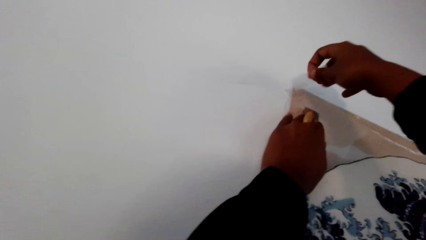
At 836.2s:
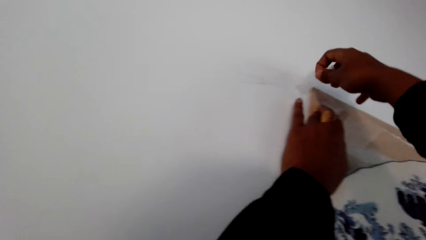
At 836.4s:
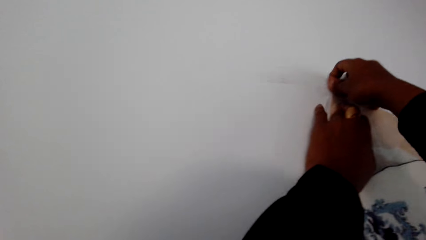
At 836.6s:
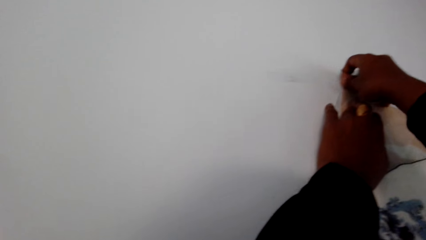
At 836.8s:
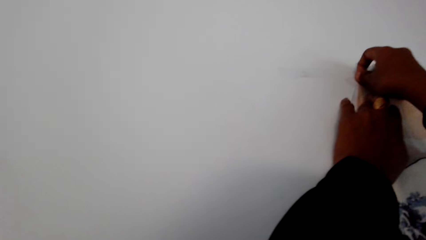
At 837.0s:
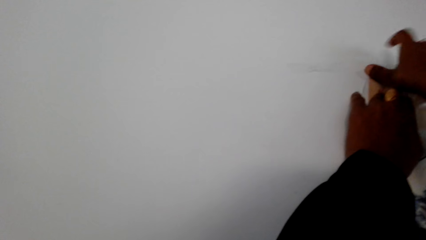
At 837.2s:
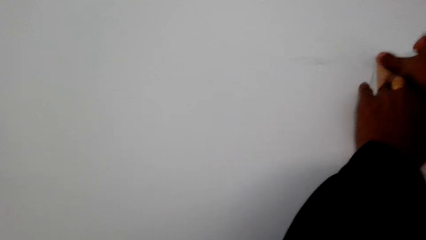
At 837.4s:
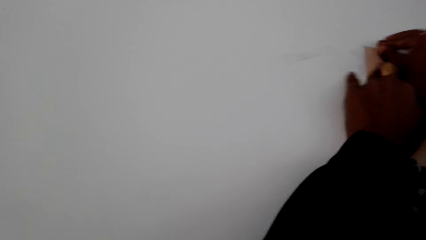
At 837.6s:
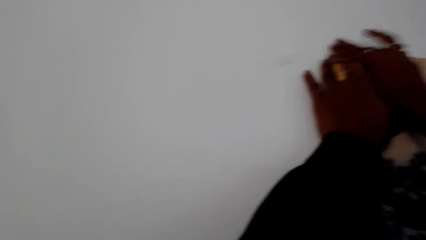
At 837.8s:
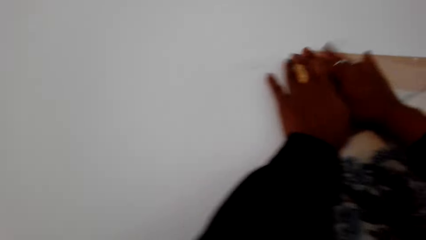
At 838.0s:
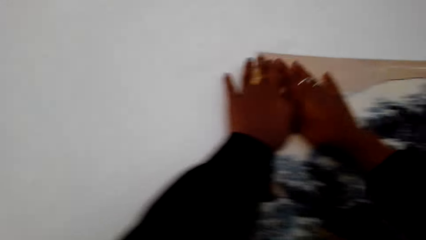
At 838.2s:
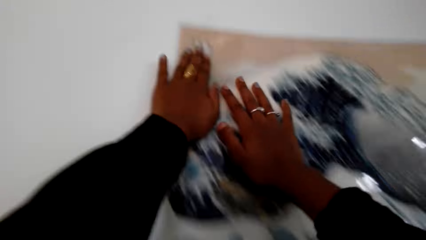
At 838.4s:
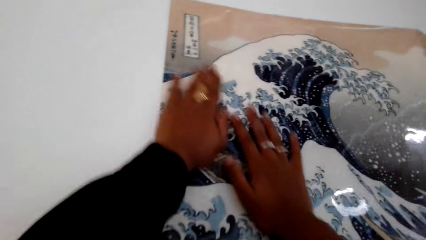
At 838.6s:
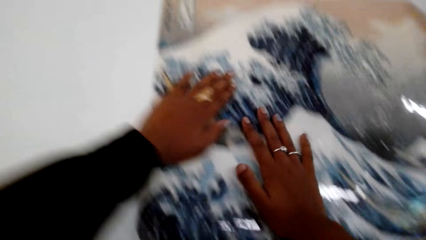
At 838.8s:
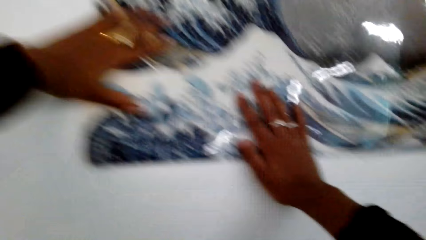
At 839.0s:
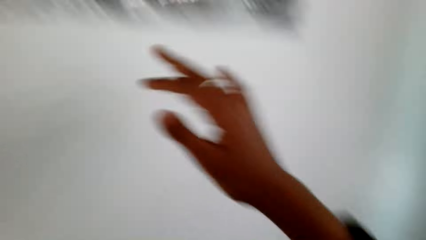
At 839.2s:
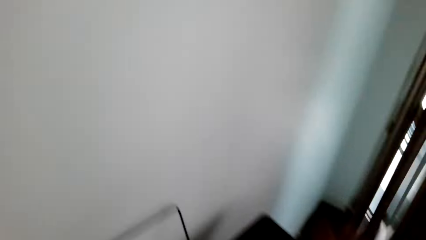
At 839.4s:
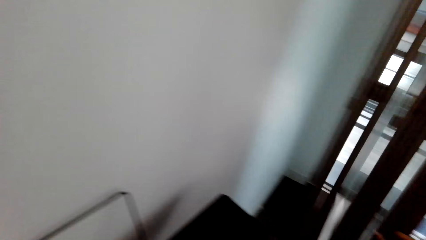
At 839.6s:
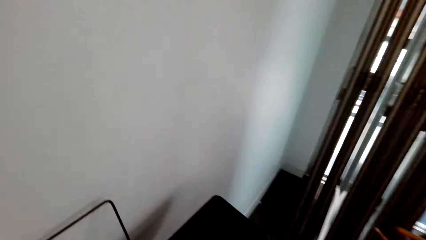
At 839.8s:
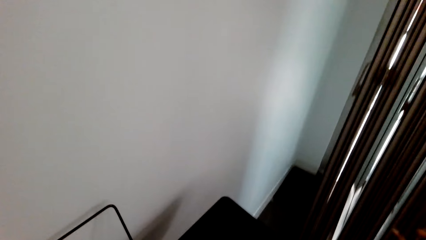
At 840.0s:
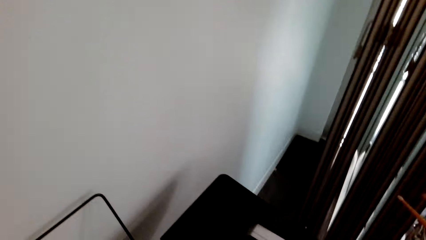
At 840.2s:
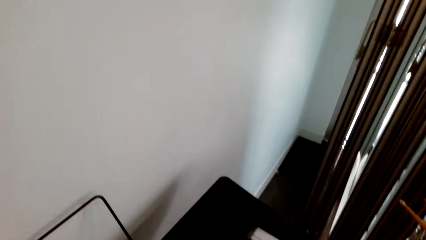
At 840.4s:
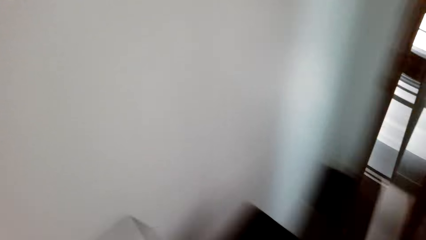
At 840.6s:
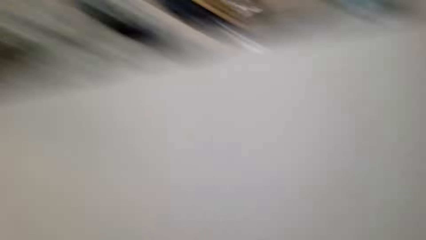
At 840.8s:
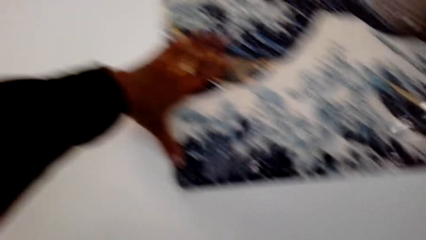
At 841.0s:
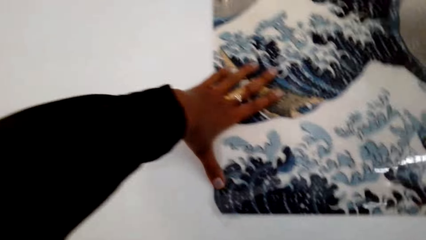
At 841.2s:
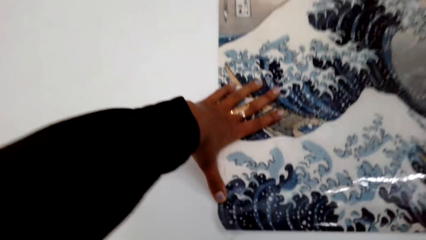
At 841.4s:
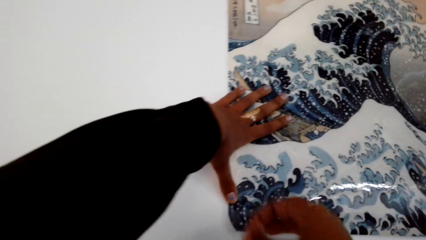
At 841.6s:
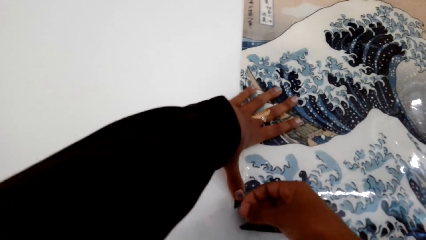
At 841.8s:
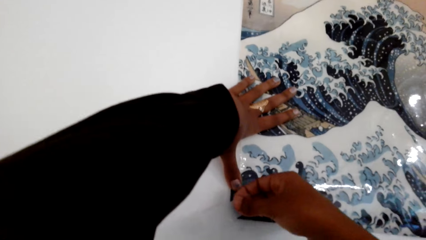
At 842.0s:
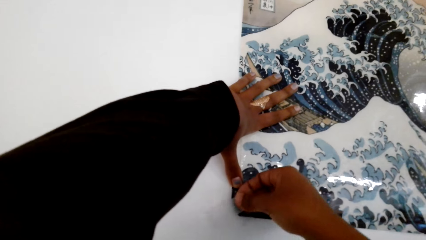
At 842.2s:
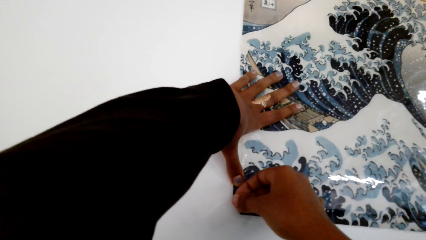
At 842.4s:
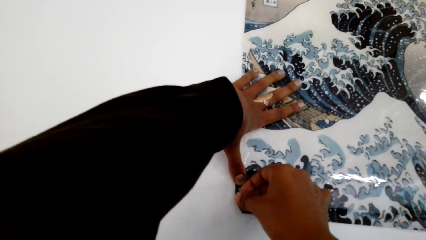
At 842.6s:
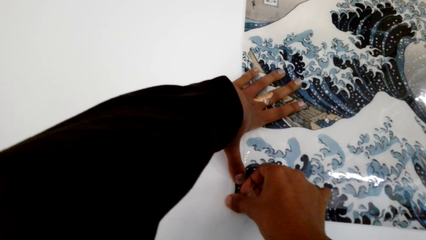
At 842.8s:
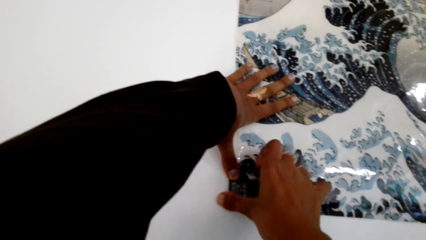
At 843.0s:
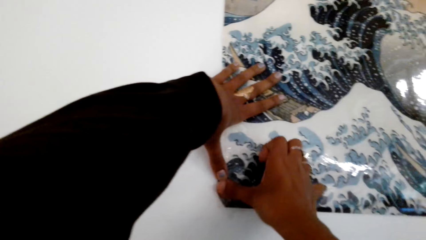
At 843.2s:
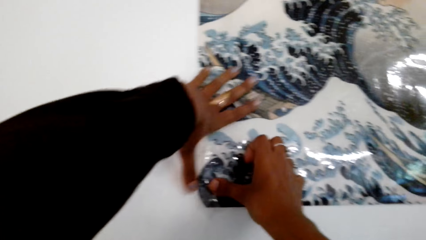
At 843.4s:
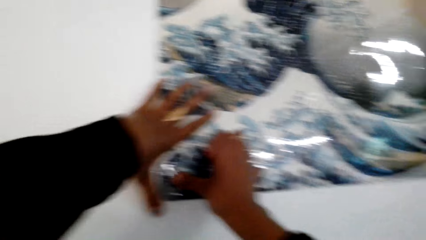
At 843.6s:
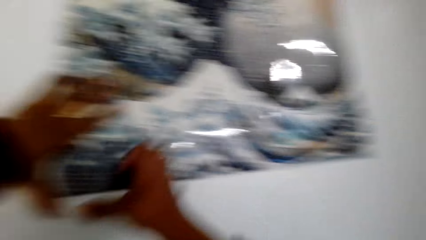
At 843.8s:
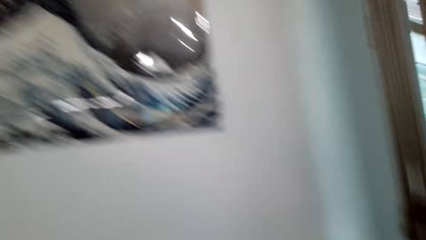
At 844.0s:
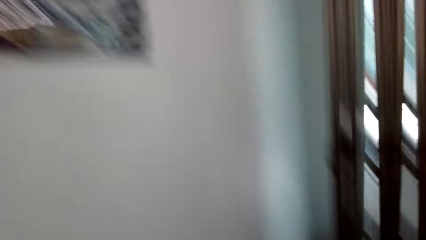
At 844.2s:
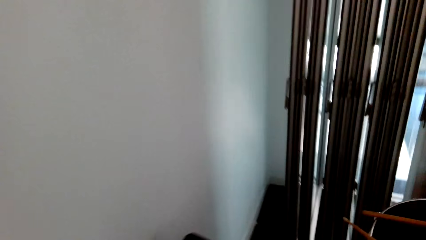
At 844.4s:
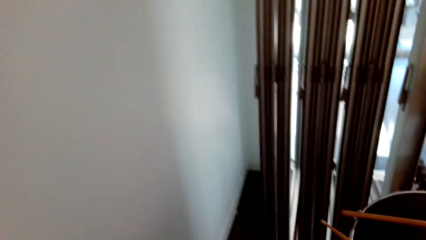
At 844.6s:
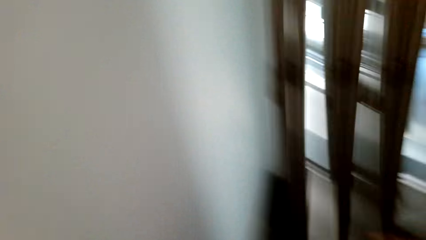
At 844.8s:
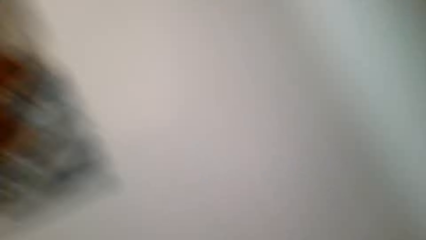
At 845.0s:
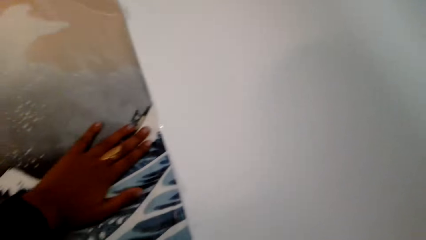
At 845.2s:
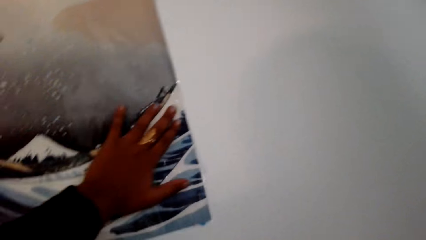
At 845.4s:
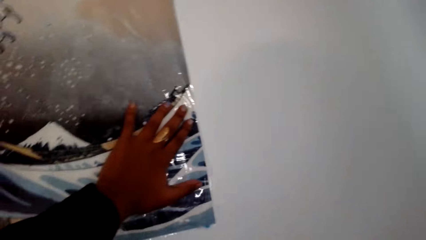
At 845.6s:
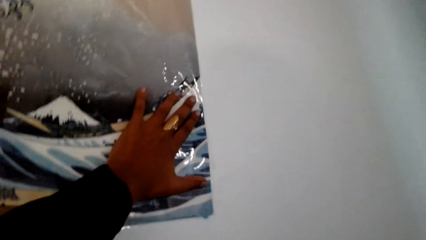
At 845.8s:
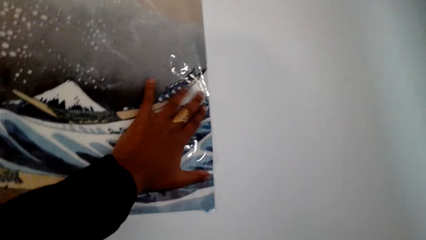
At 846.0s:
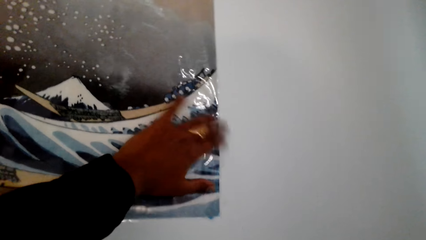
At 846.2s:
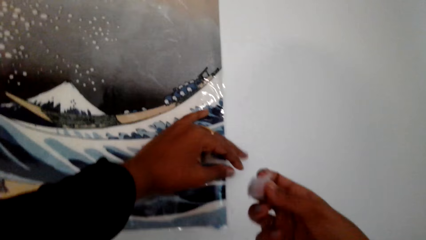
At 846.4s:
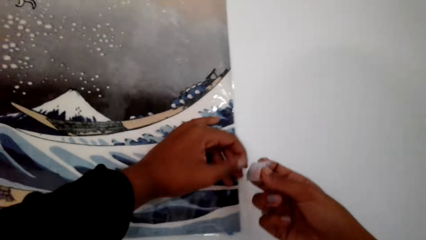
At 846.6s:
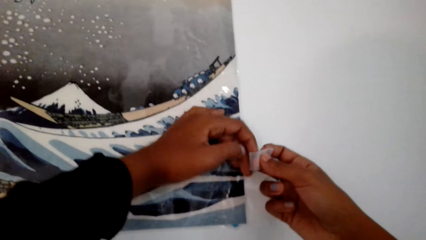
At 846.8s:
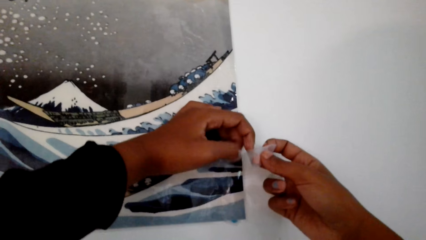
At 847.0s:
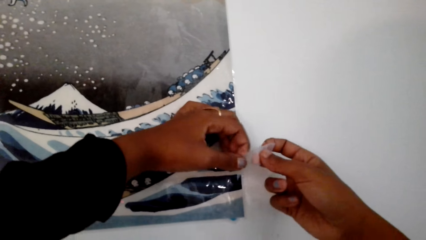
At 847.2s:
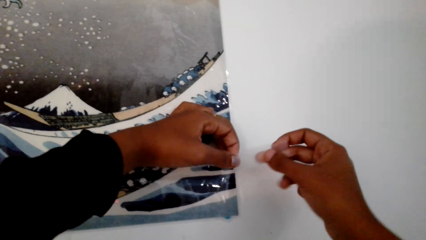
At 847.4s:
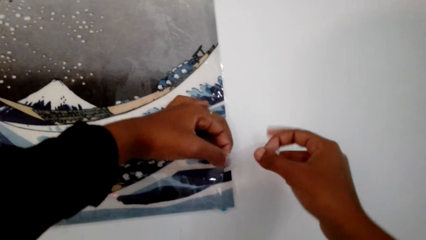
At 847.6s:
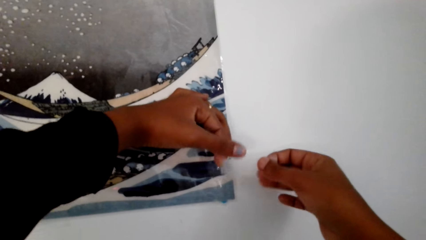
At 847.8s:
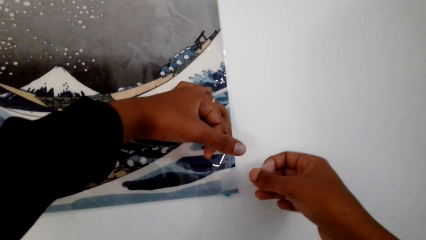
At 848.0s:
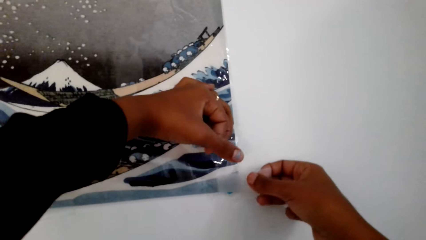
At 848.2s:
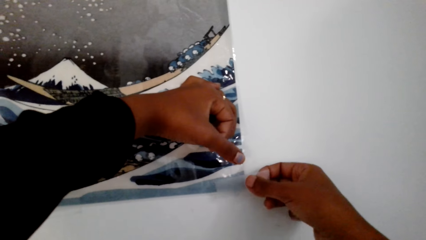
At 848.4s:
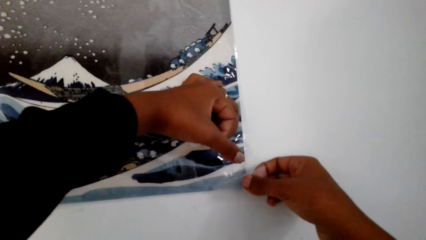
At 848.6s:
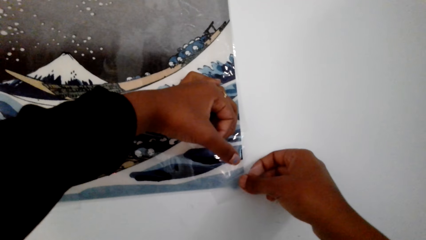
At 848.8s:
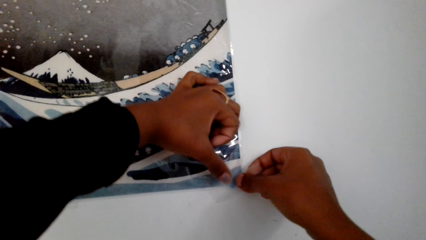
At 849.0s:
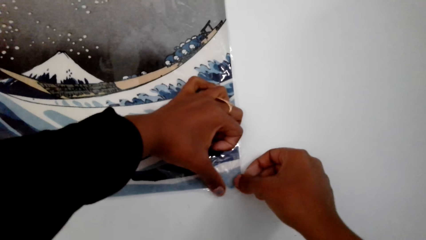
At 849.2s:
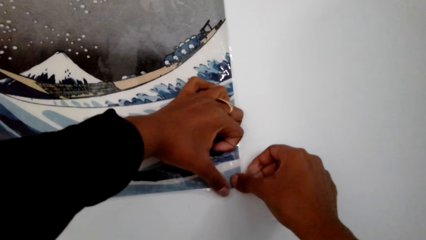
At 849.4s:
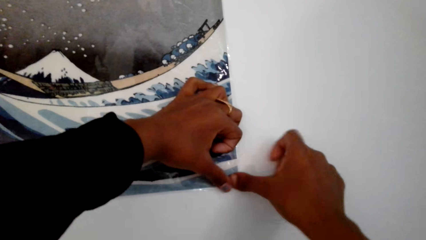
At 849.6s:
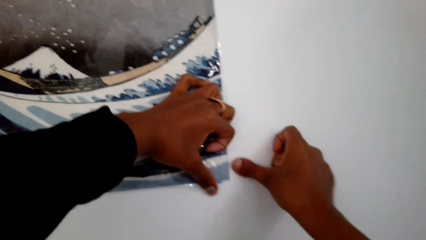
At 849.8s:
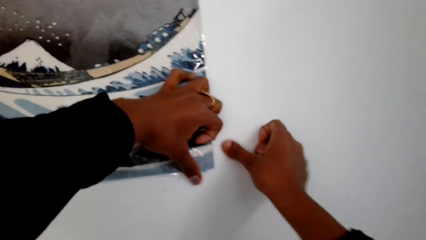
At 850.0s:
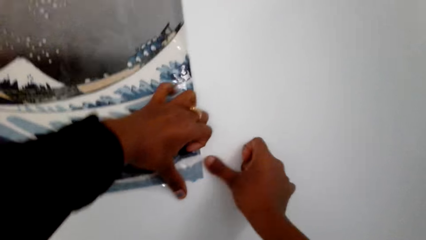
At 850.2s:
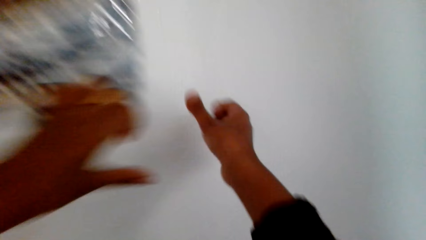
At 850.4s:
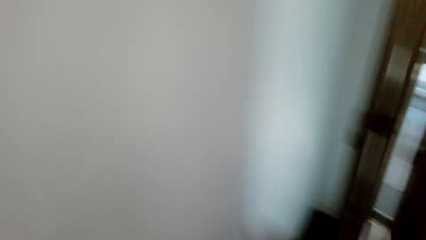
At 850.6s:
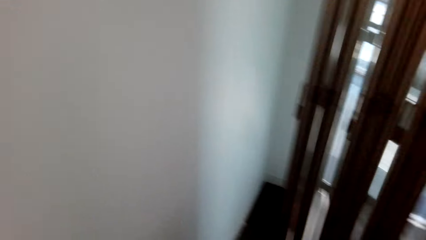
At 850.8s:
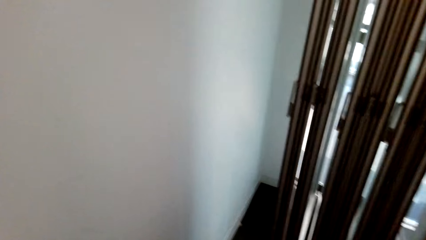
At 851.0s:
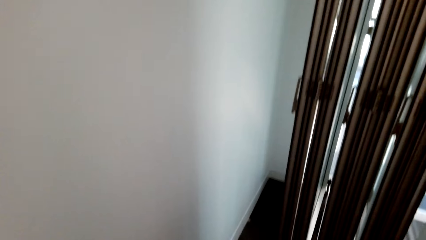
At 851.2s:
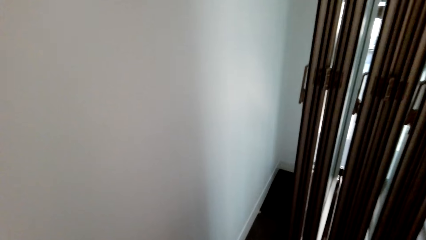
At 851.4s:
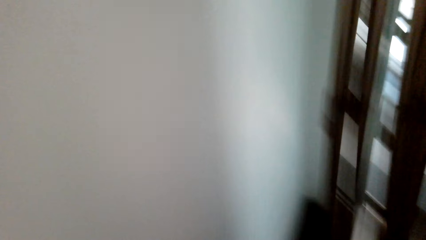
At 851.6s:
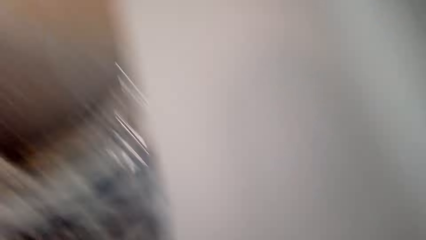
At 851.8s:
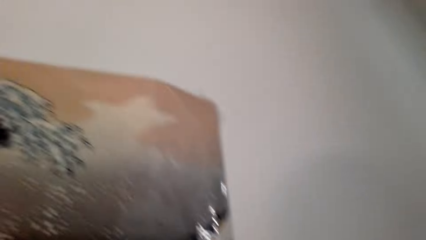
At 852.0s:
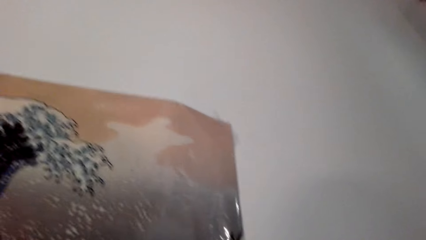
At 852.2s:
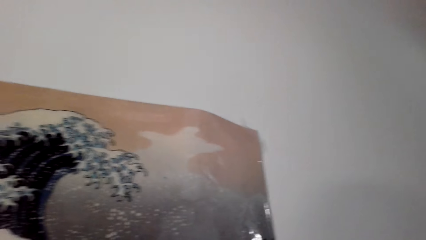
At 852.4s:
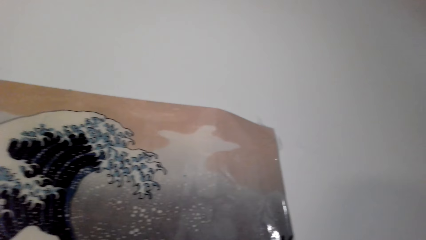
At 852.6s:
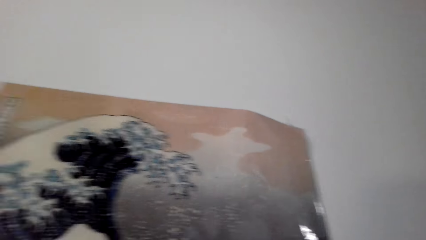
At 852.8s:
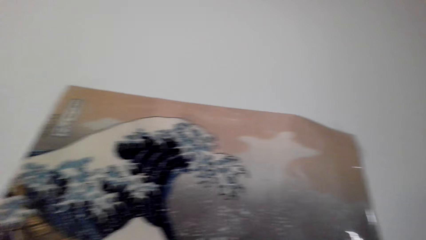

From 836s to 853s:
The camera wearer places masking tape on the poster or picture on the wall. They rub the picture. They place the masking tape on the poster on the wall. They touch the tape. They place the masking tape on the poster on the wall.
